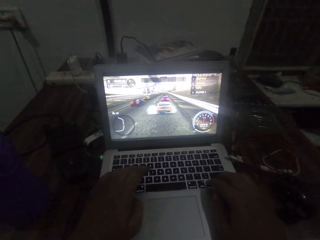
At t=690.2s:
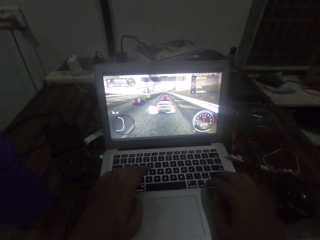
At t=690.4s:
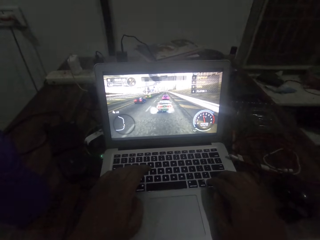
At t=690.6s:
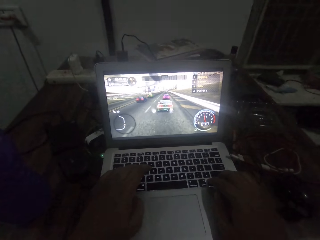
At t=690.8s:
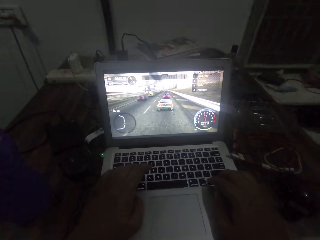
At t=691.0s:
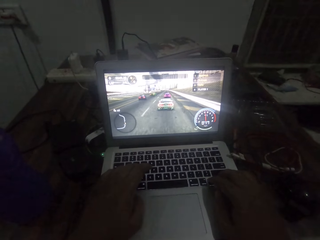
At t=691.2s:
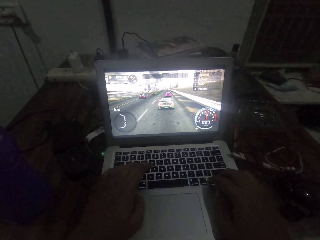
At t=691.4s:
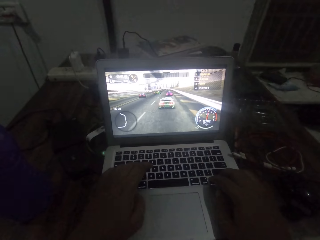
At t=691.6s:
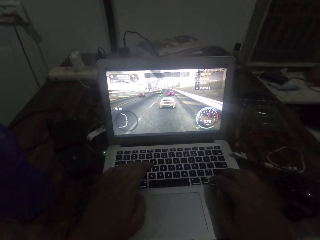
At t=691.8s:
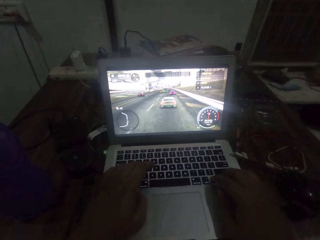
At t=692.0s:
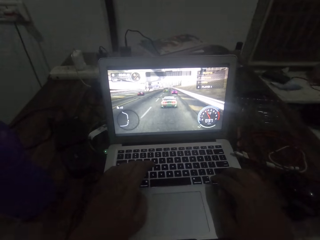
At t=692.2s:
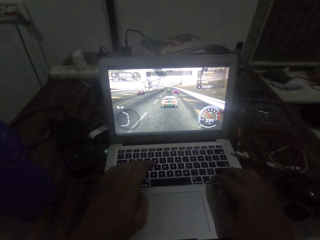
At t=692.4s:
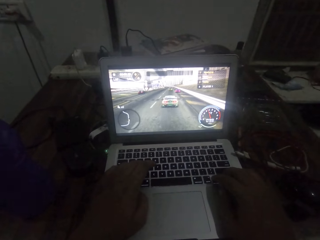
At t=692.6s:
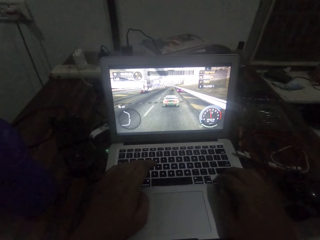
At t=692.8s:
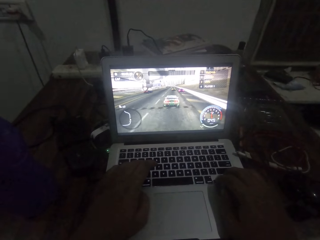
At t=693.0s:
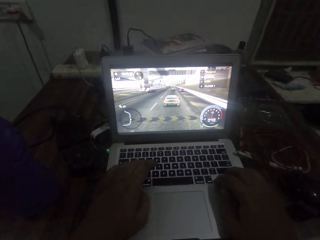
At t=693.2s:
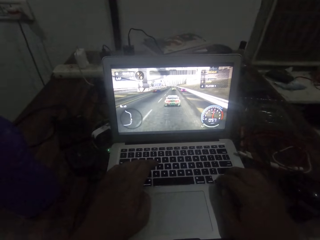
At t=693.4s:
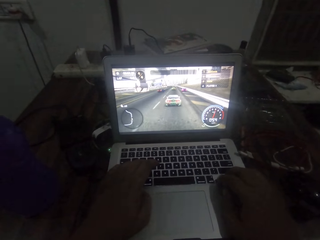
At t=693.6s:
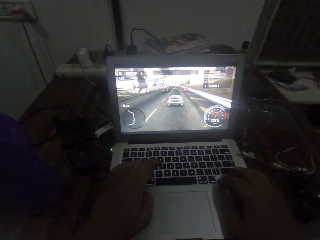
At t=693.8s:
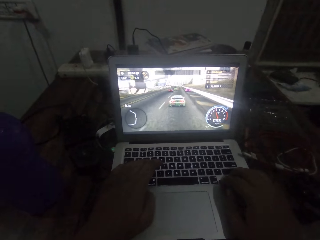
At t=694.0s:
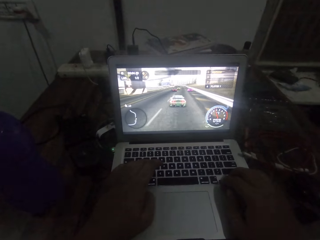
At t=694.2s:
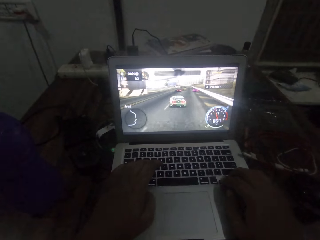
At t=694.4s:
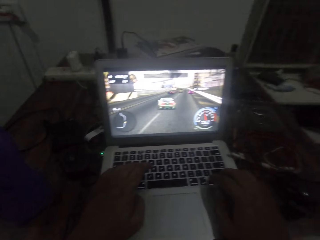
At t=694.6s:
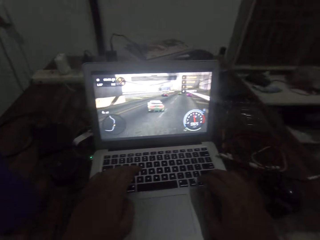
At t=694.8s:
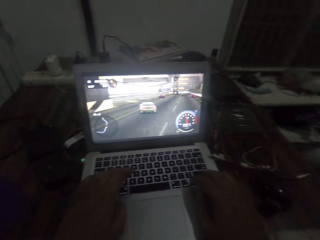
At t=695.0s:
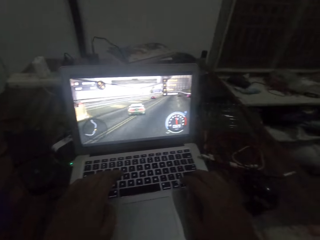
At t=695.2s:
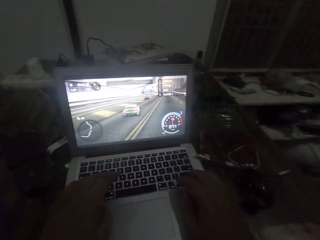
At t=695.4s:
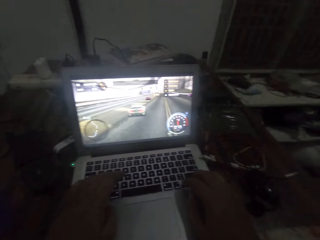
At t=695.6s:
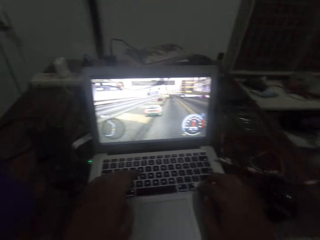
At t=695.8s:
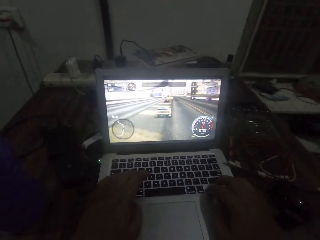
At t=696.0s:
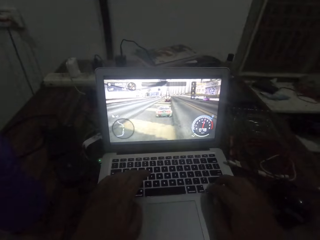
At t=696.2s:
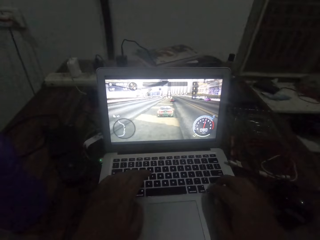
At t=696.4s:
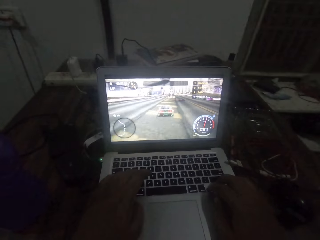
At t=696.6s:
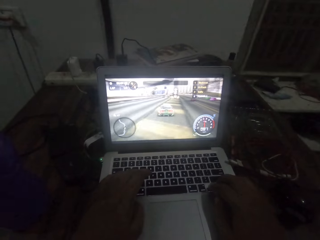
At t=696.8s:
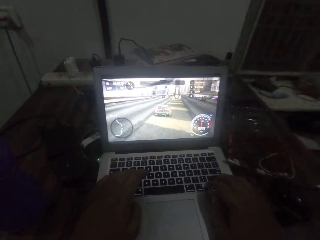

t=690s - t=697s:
The camera wearer plays a video game with the keyboard on his laptop.

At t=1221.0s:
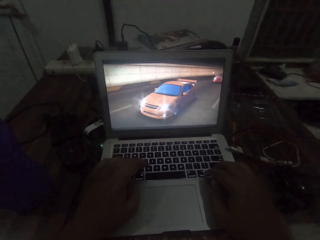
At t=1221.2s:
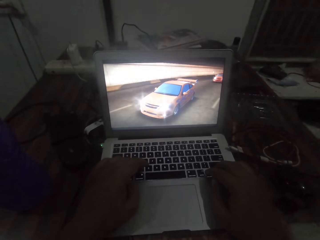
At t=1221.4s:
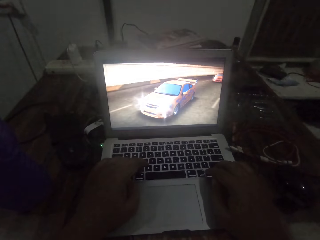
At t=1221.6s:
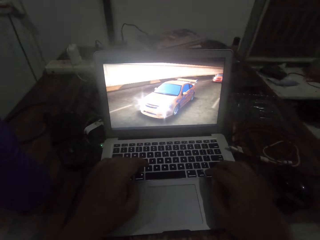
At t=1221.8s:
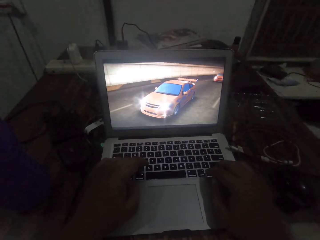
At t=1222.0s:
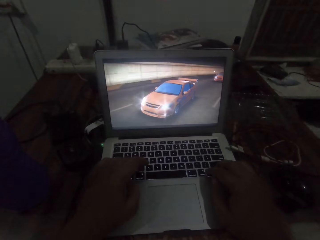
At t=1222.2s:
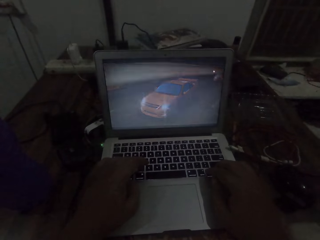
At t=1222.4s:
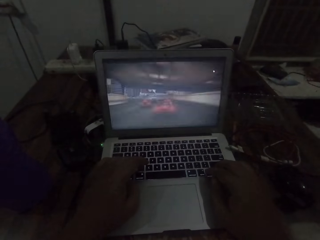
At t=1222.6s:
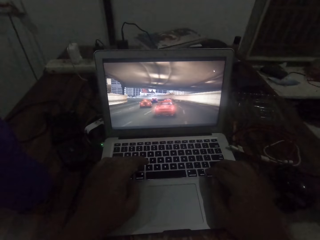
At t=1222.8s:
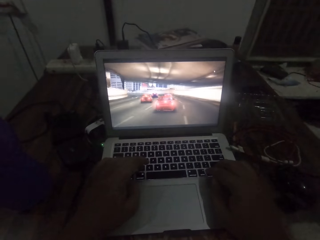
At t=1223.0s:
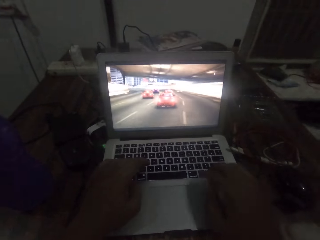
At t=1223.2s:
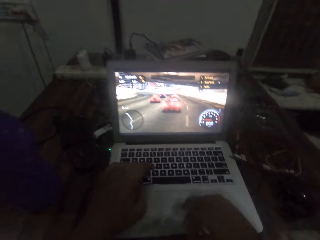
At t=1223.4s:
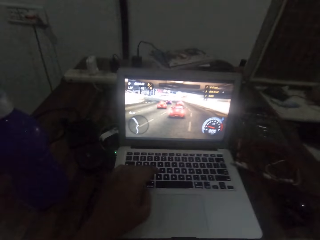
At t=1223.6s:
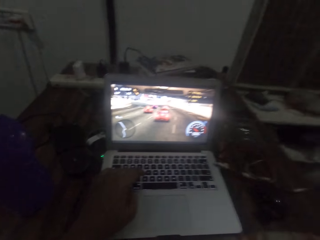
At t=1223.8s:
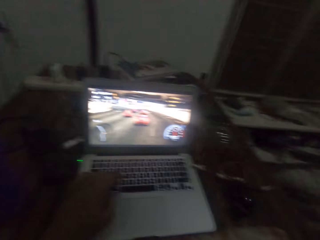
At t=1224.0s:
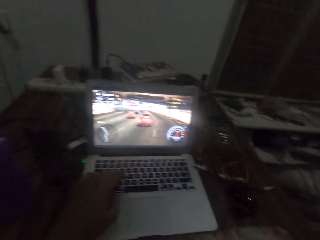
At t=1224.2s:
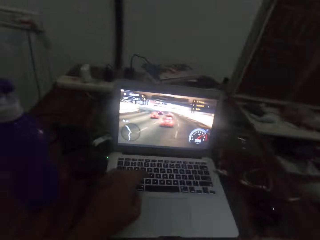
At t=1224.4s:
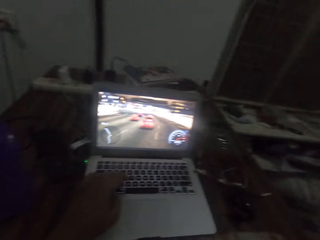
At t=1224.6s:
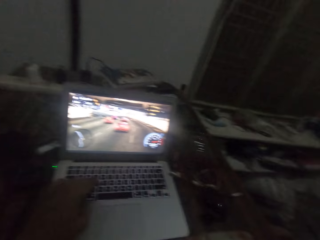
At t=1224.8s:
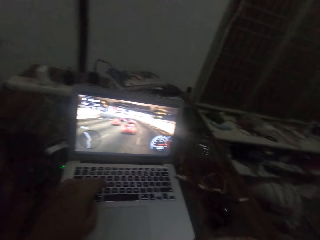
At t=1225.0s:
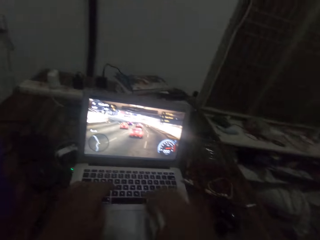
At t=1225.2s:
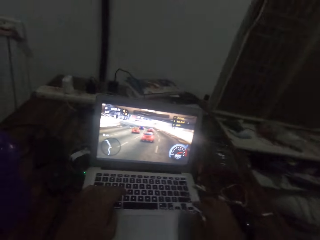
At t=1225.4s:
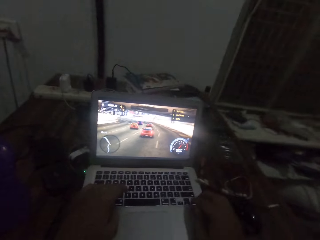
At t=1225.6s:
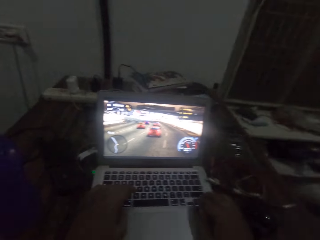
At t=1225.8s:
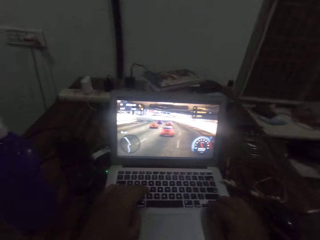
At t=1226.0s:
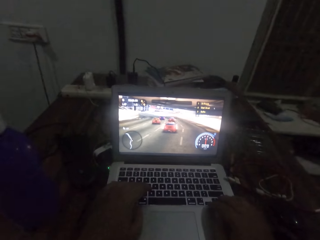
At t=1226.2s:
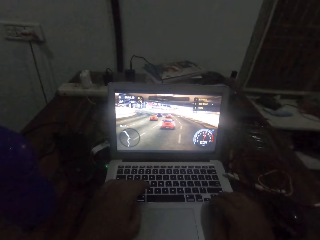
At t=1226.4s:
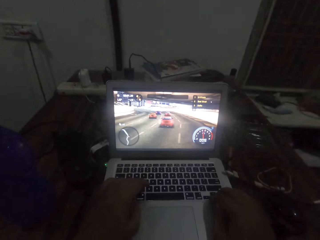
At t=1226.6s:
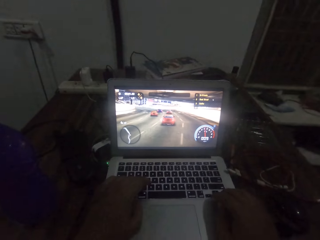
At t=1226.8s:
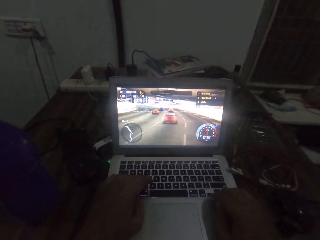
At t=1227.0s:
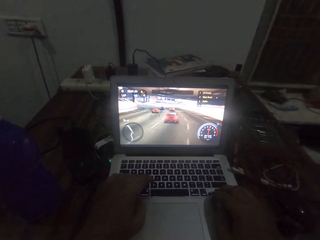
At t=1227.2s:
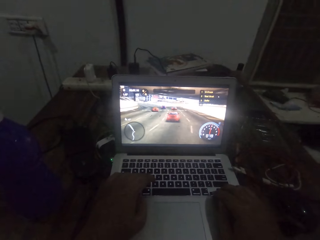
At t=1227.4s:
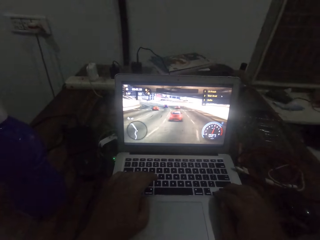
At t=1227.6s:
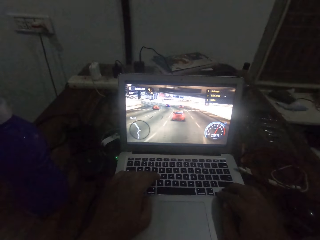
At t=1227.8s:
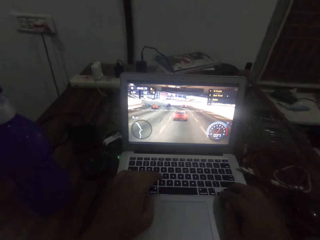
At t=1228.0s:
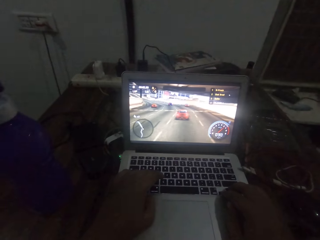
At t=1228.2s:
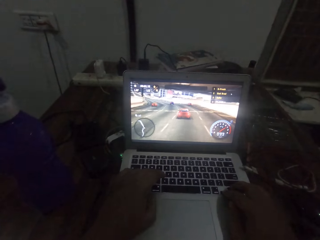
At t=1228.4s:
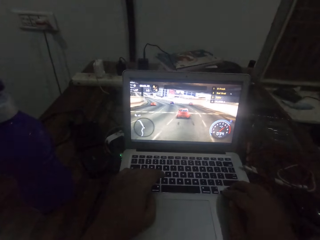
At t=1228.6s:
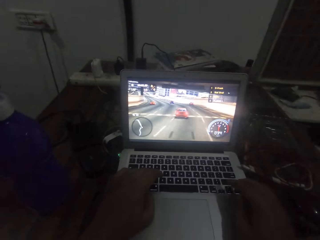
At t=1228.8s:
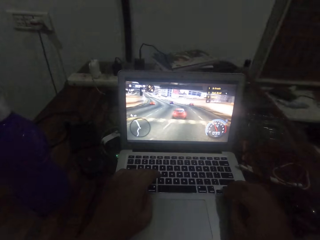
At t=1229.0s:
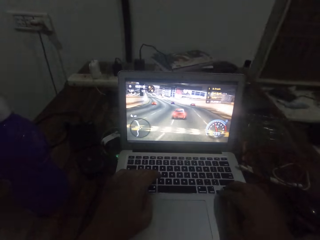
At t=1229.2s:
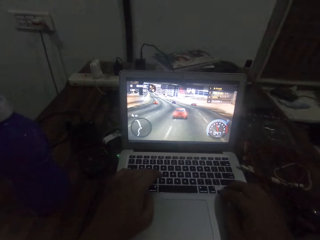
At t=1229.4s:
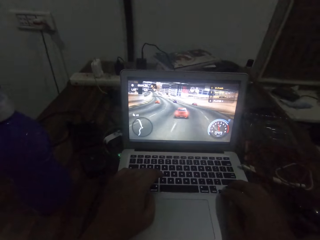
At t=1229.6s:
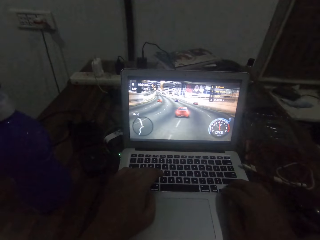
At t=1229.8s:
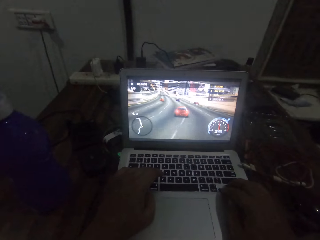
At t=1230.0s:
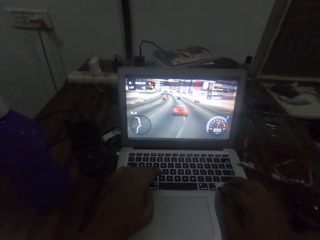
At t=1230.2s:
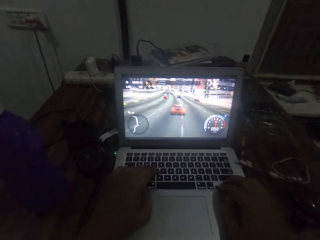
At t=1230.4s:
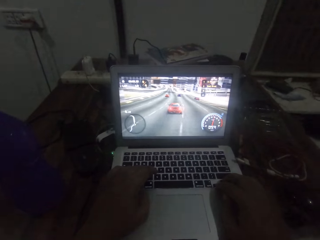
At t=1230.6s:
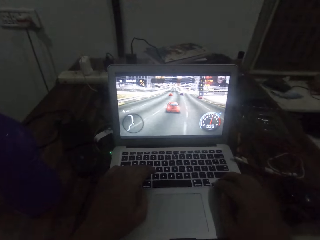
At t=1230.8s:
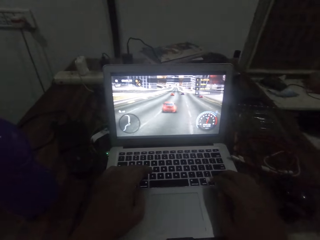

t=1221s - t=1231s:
The camera wearer moves the hand. He touches his face briefly with his hand. He operates the laptop. He resumes playing the video game on the laptop with both hands.

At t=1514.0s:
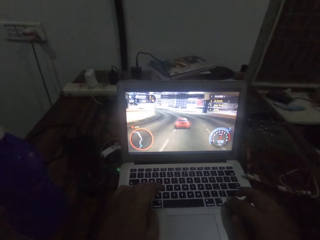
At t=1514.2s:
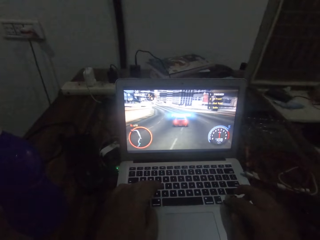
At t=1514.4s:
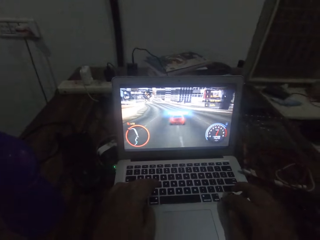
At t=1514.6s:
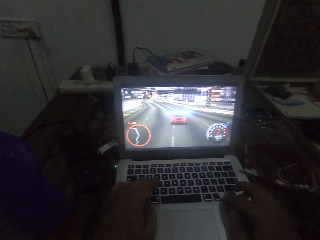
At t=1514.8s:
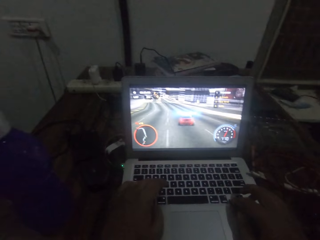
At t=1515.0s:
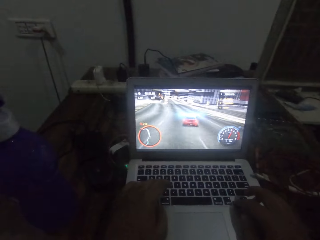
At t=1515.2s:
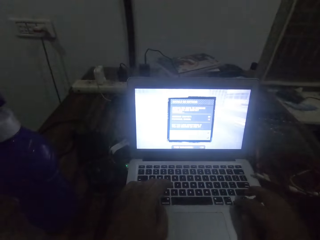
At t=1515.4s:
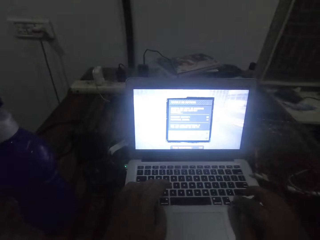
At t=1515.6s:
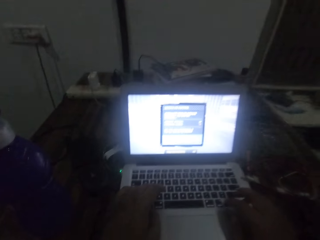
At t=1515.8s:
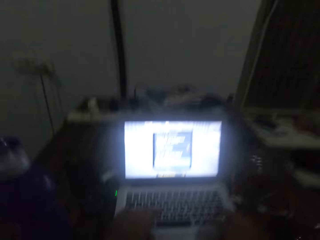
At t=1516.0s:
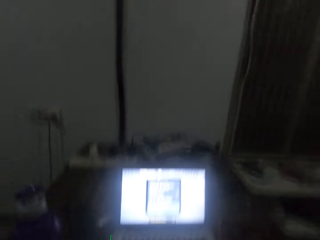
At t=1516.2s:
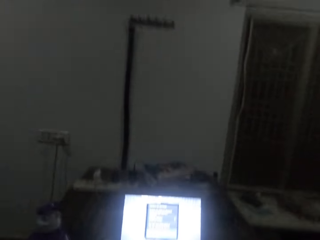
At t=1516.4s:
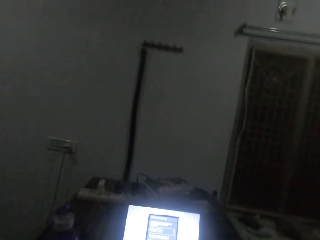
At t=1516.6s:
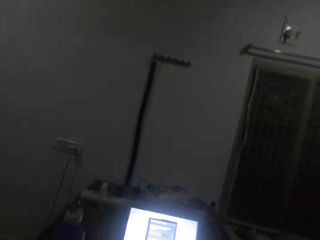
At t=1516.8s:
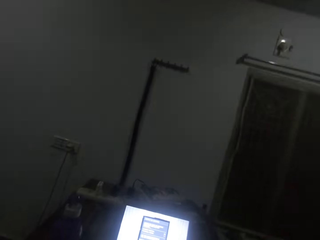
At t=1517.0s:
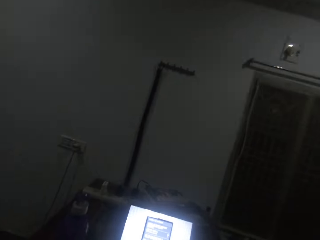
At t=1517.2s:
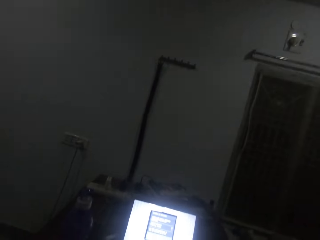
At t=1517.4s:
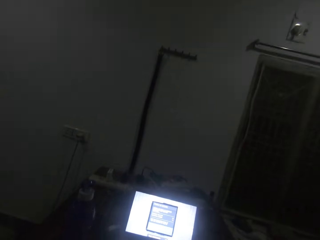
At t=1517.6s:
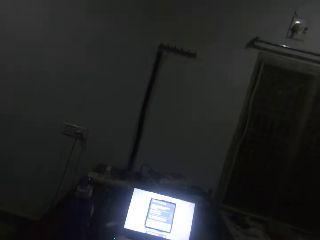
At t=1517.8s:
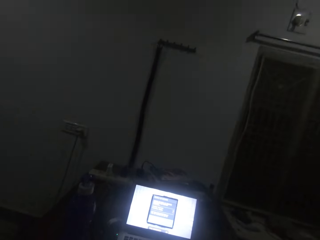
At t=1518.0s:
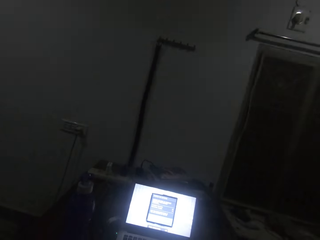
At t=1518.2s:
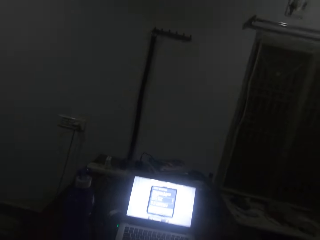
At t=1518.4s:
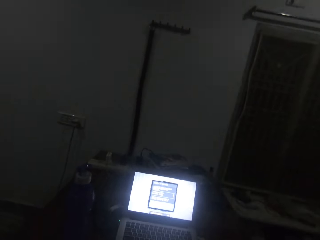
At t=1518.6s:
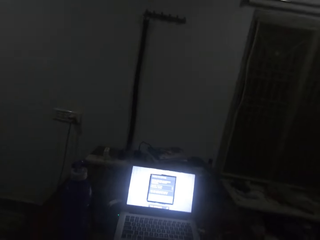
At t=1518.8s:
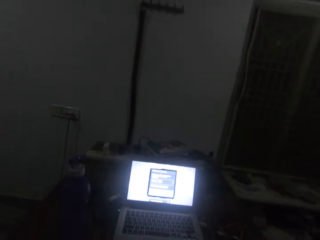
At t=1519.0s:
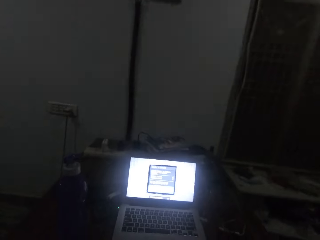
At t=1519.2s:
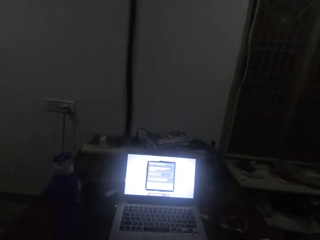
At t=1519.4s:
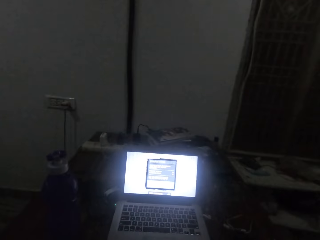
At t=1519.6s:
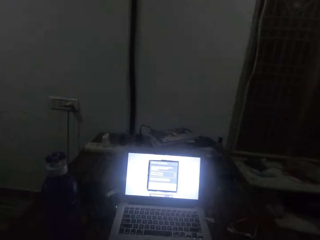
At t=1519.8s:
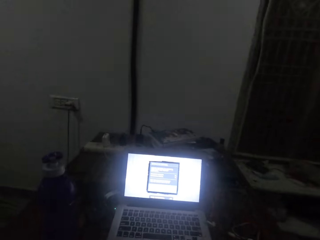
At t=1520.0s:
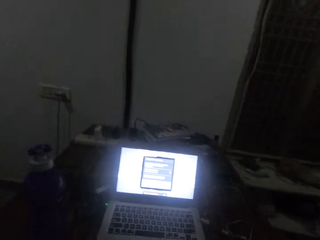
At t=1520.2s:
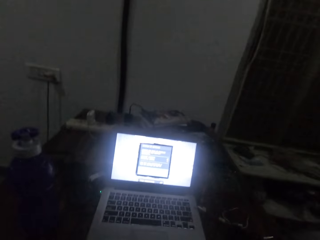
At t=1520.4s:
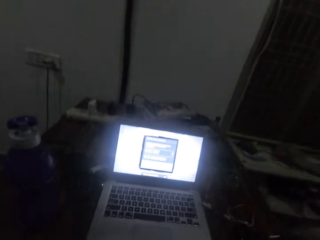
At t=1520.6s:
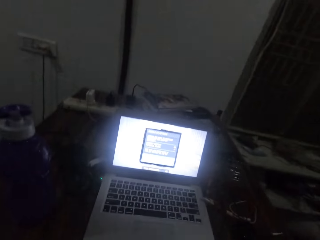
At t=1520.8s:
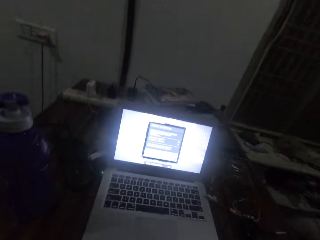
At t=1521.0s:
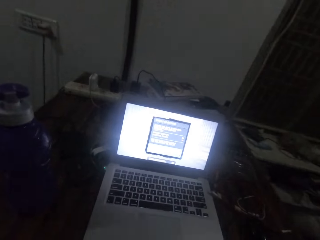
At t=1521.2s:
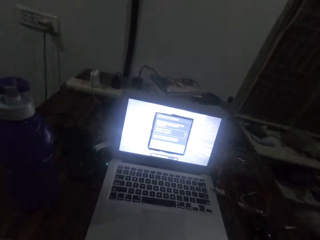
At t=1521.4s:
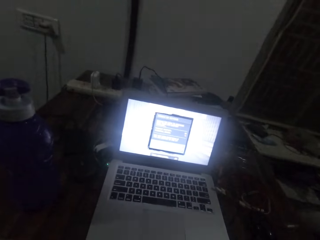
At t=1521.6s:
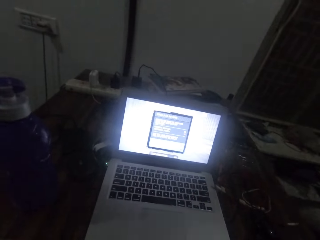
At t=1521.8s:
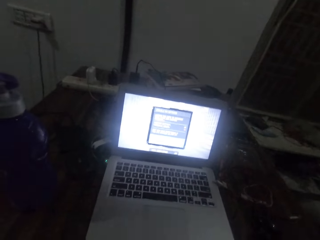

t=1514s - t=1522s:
The camera wearer pauses playing the video game on the laptop.
